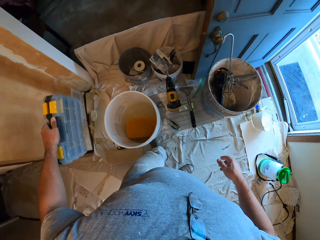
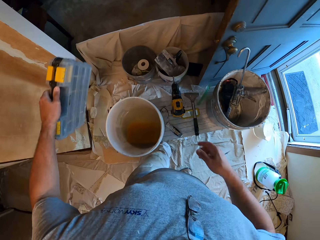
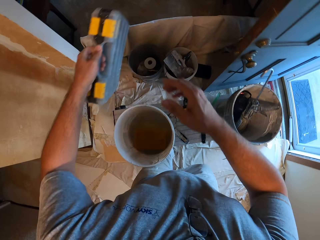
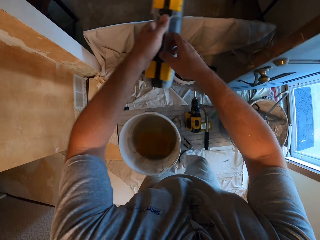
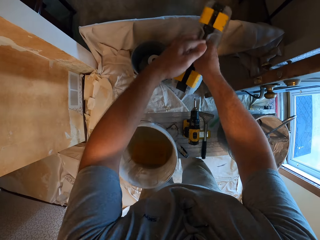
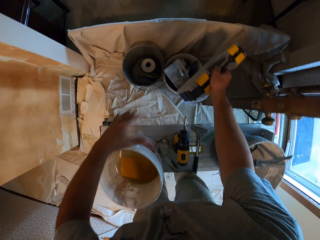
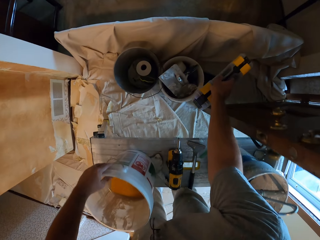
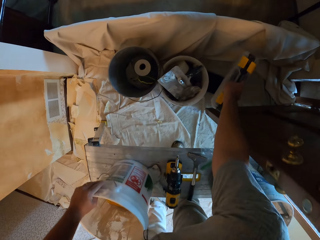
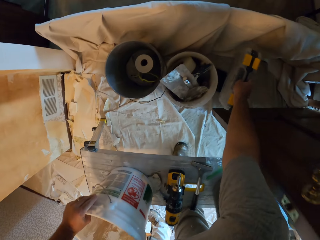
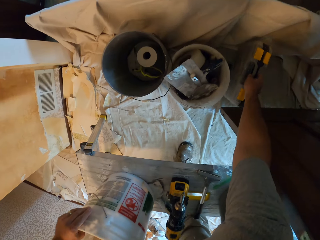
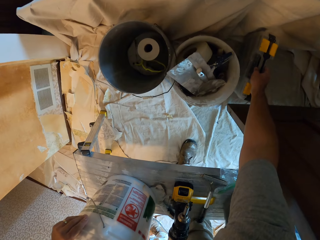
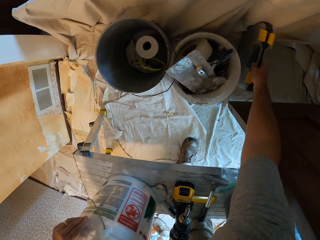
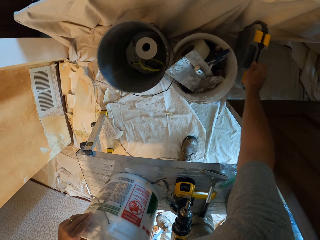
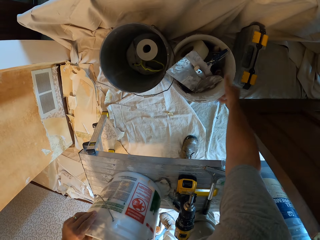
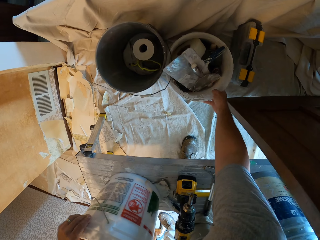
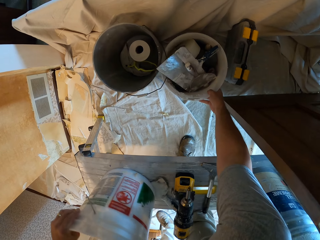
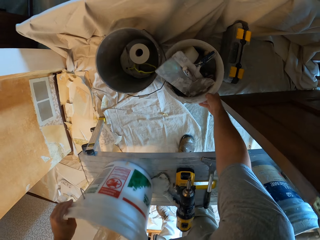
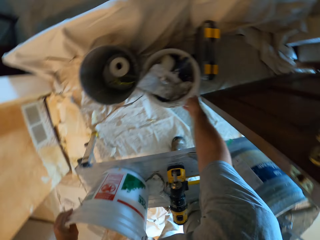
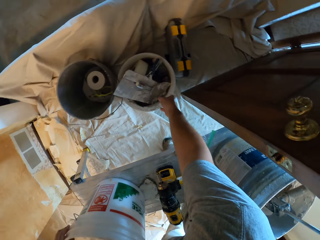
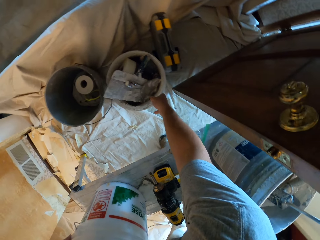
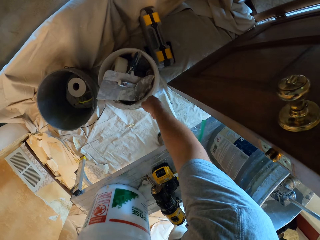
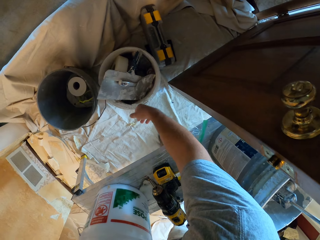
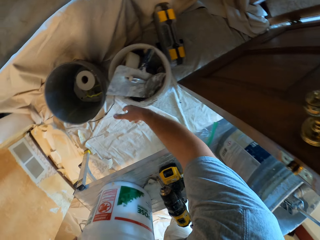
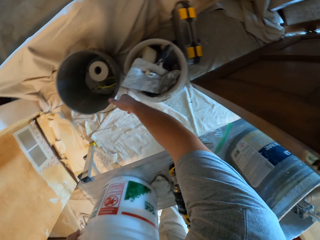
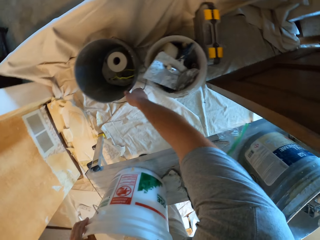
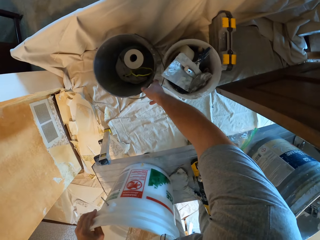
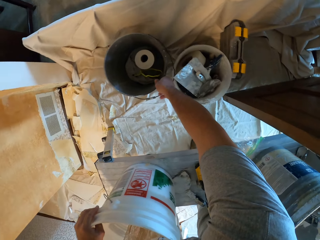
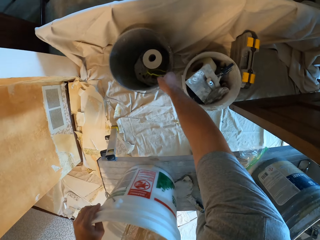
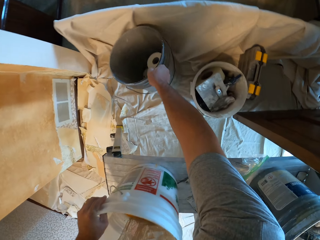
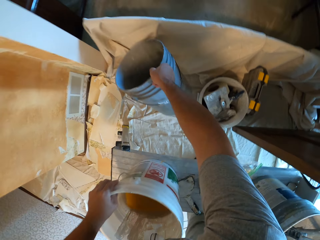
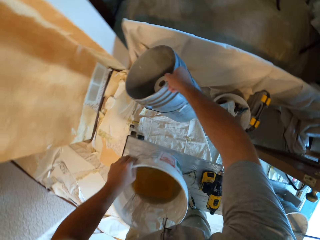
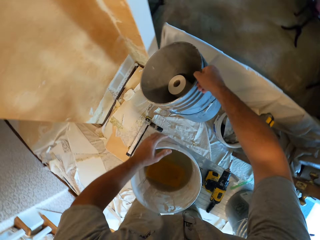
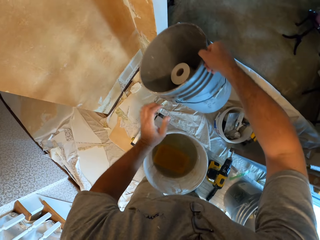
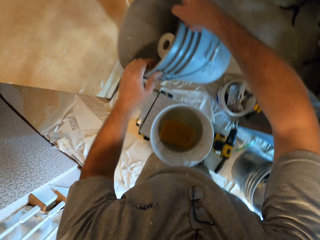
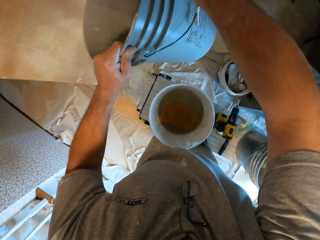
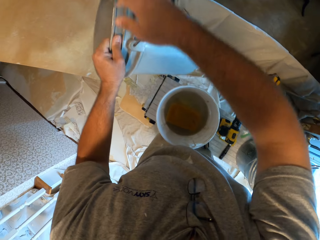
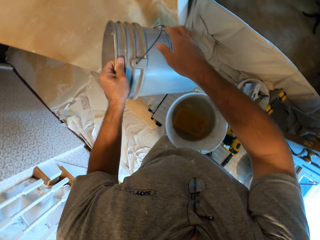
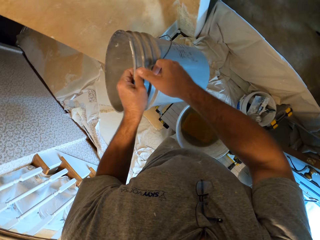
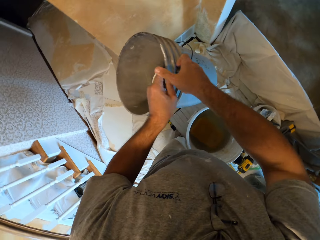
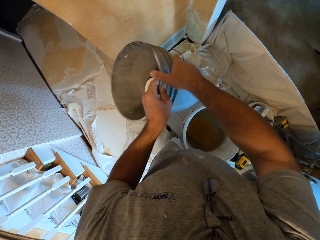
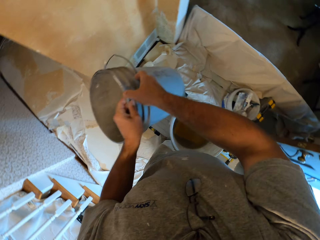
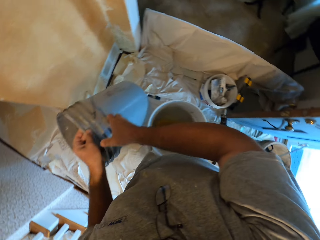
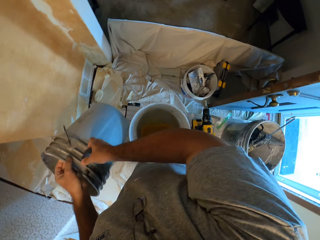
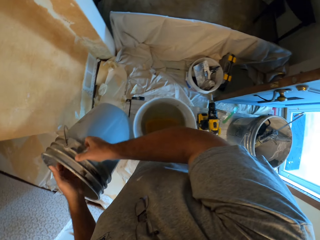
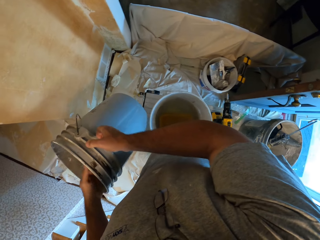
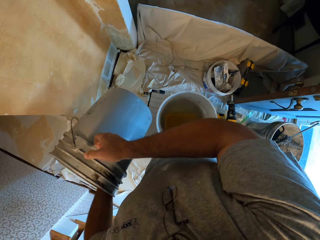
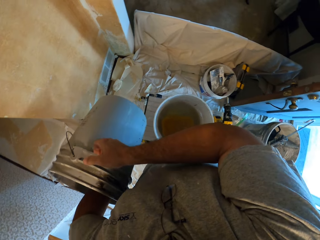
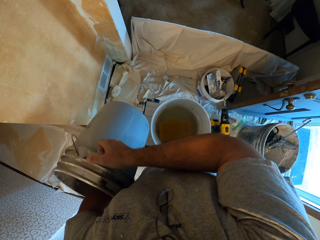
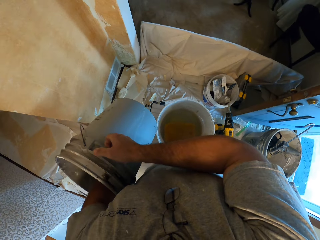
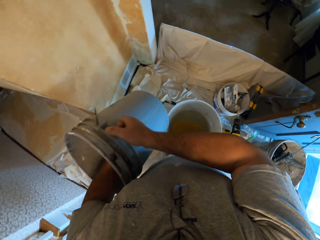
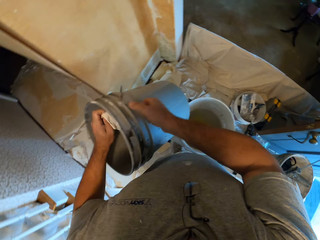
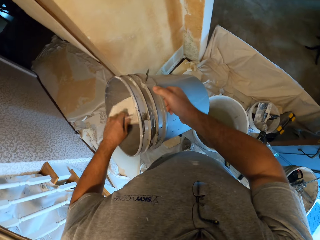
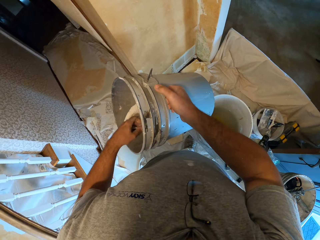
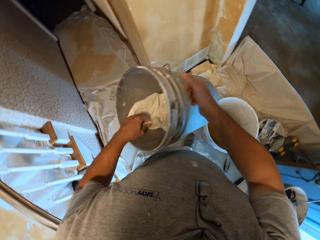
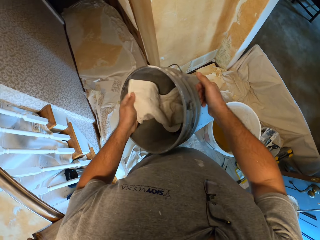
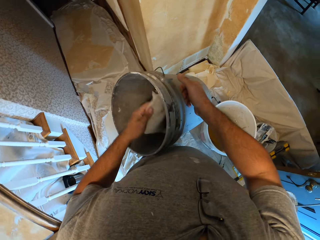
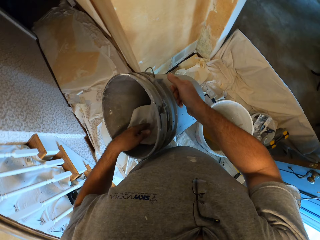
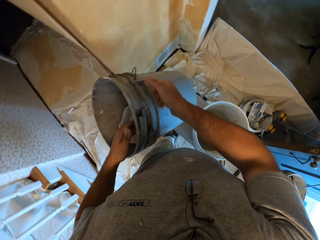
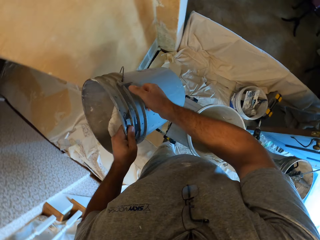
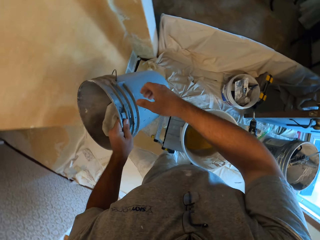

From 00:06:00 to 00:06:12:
The camera wearer drops his tool box on the floor just beside the white bucket. He touches the white bucket. He takes the bucket. He picks up the dark grey bucket. He dips his left hand into the grey bucket and fiddles with the rag in the dark grey bucket.

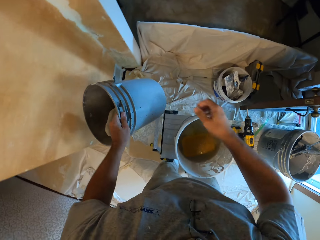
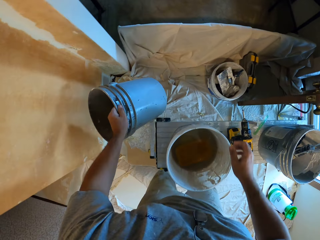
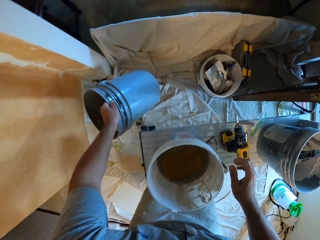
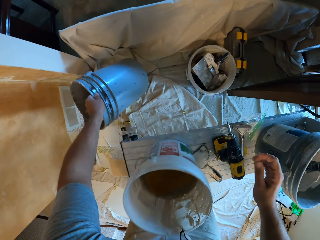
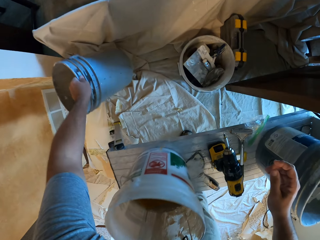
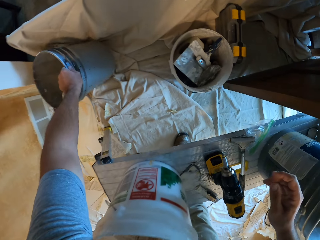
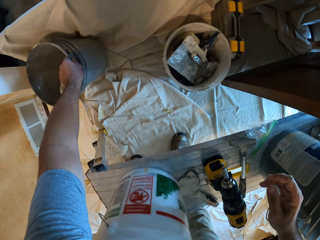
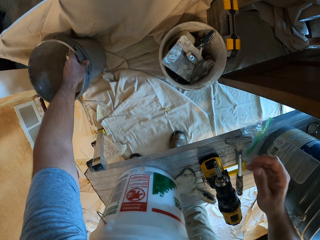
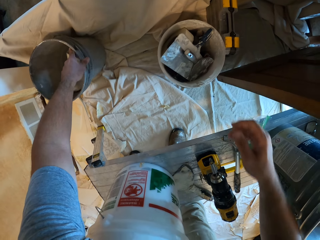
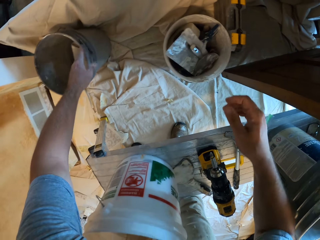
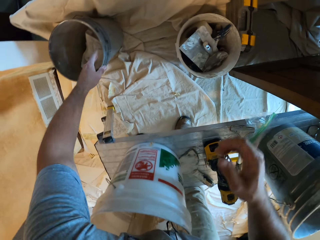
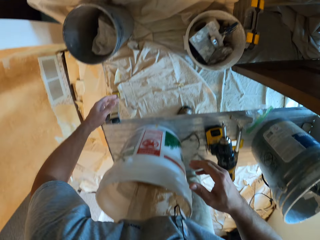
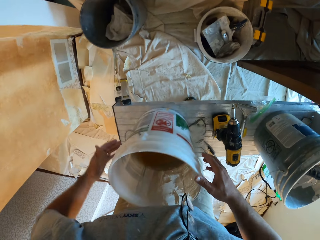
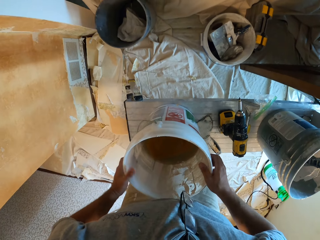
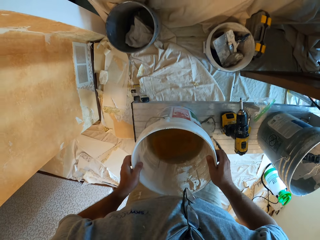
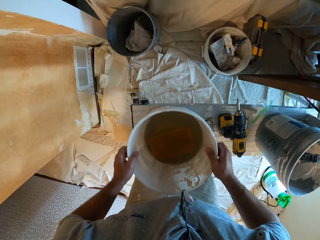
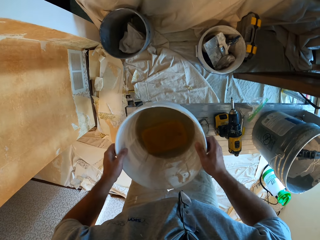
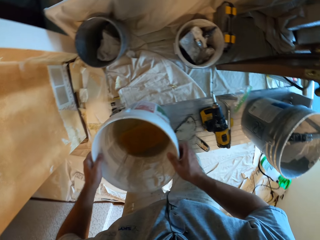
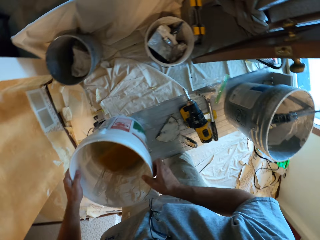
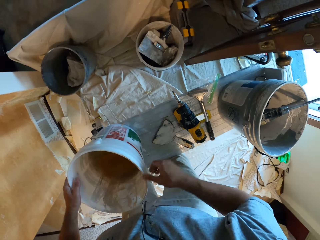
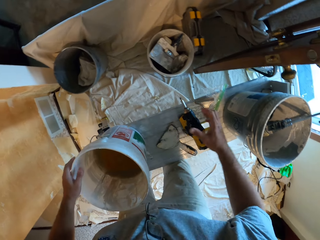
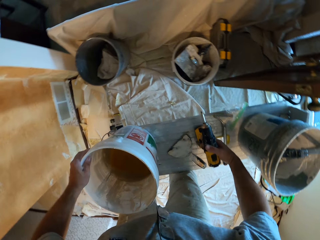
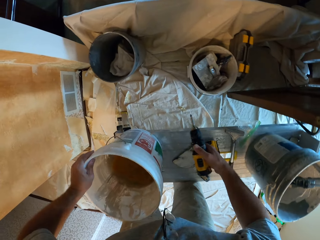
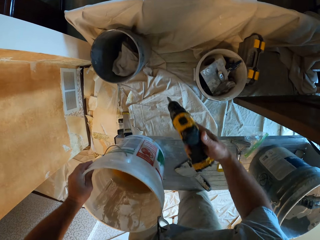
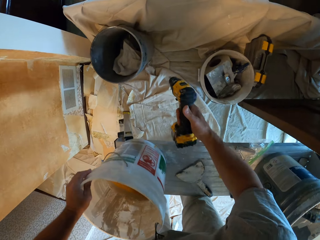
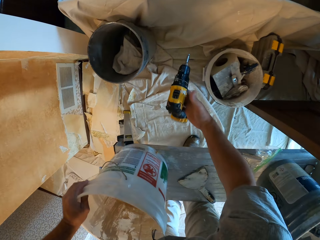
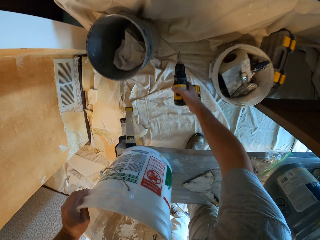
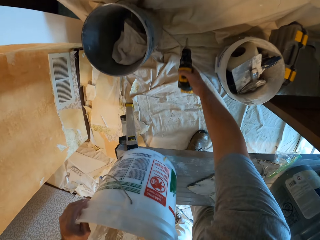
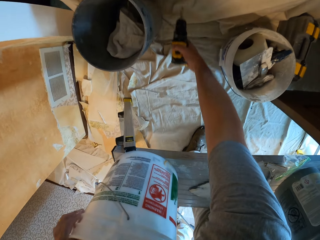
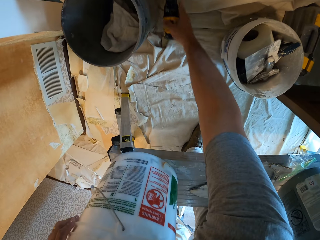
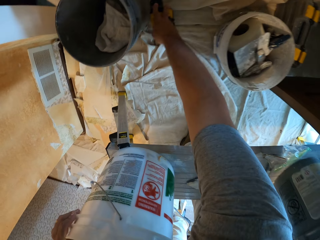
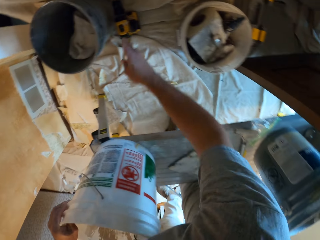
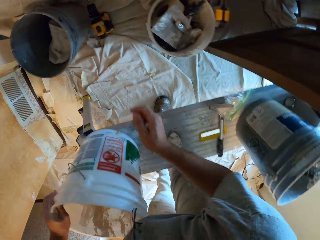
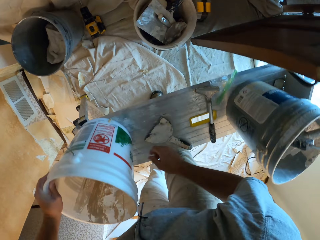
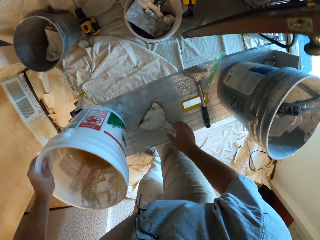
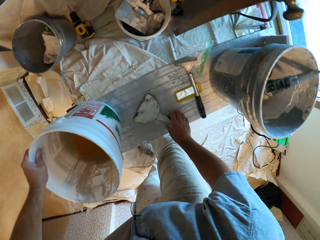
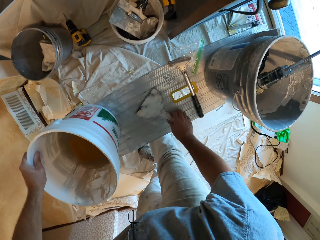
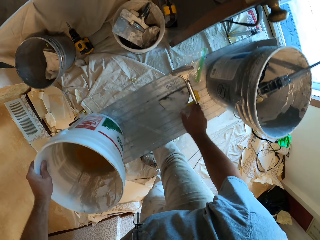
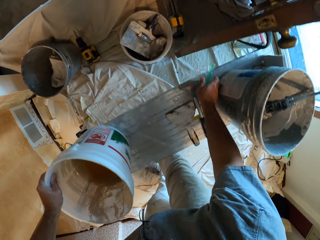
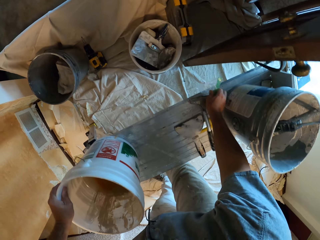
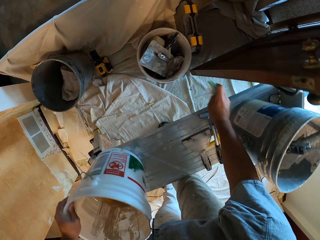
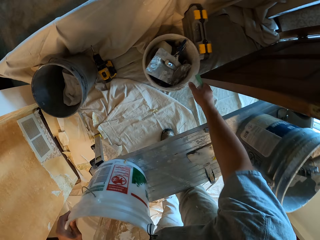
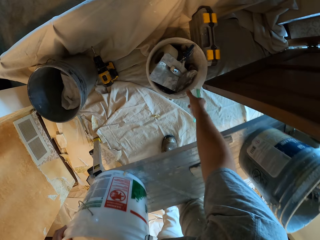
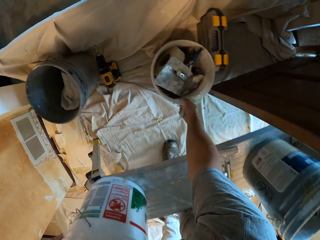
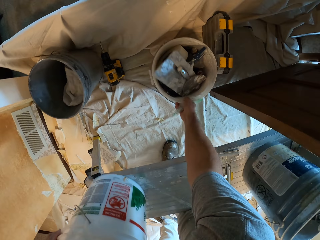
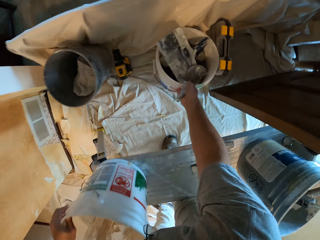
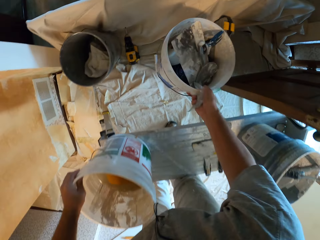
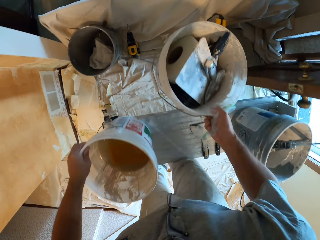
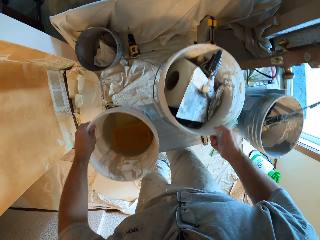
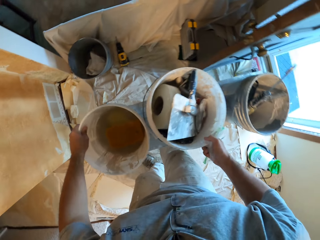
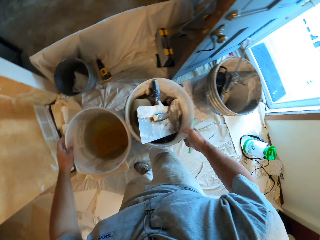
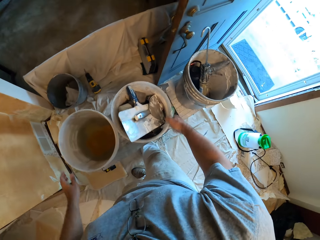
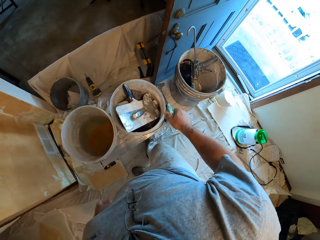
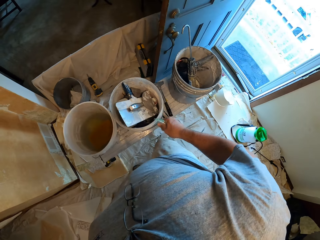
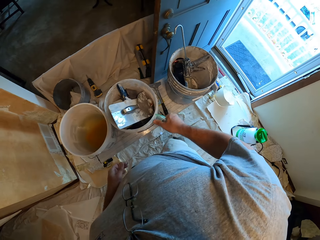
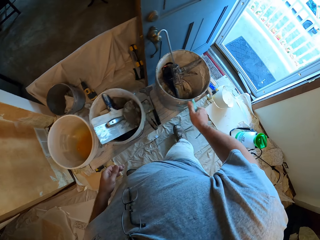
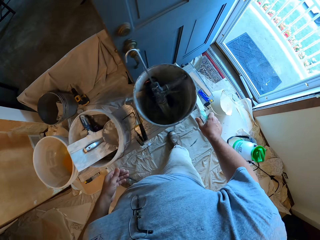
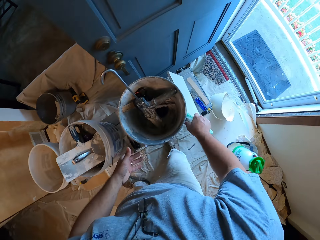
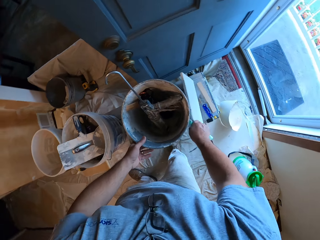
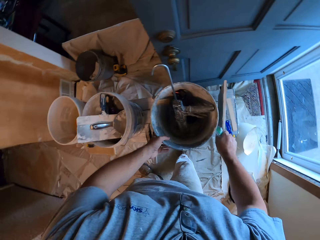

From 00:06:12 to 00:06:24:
The camera wearer cleans the bucket. They drop the dark grey bucket on the floor. They move the white bucket off their work bench to the left. They pick up the hand drill from their work bench and drop the hand drill on the ground. They adjust the wall scraper on their work bench. They move the tool. They pick up a ziploc bag from the work bench. They move the white bucket on the ground to the work bench. They take the other bucket.
